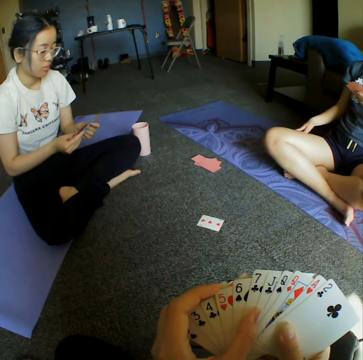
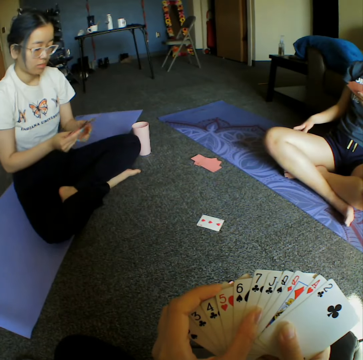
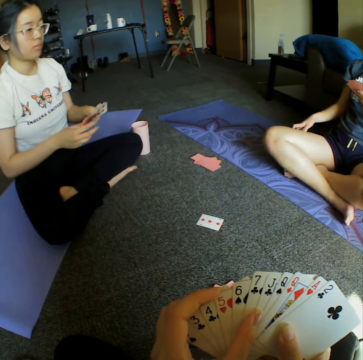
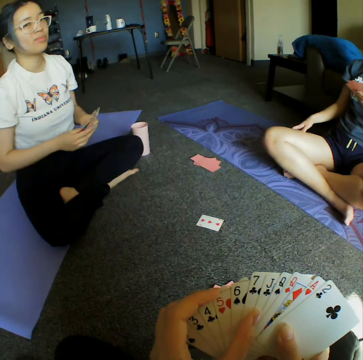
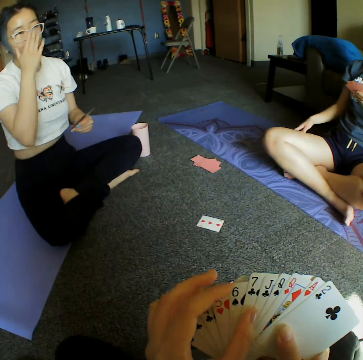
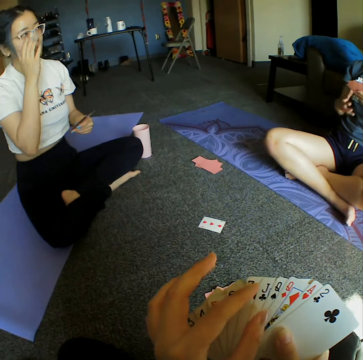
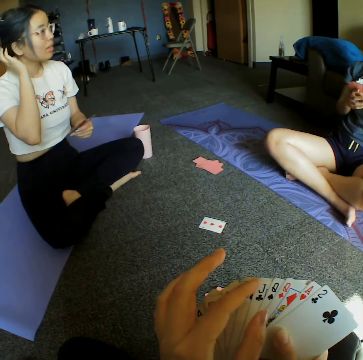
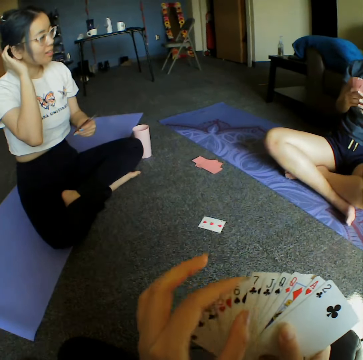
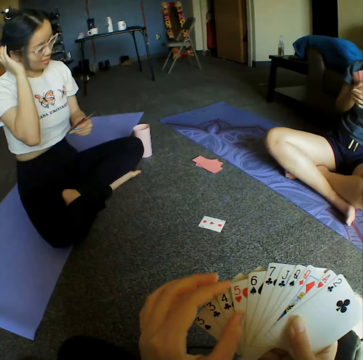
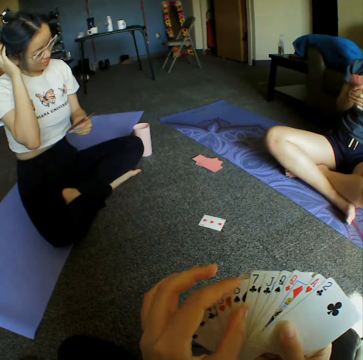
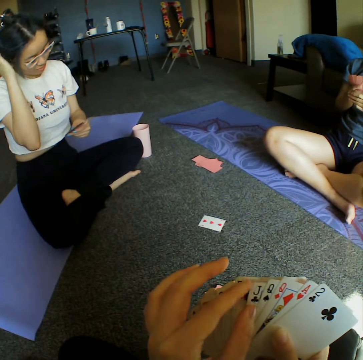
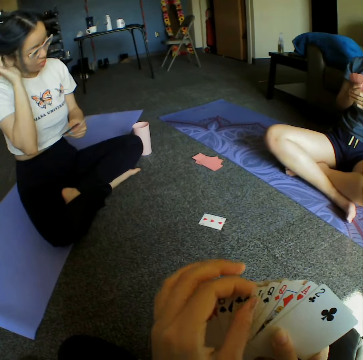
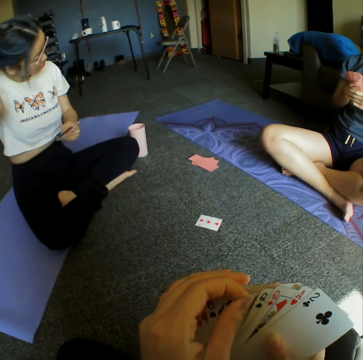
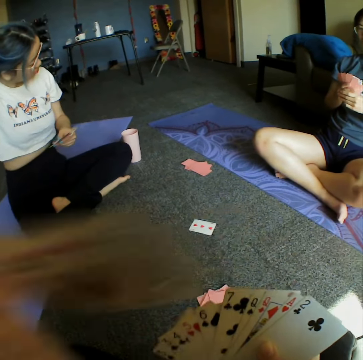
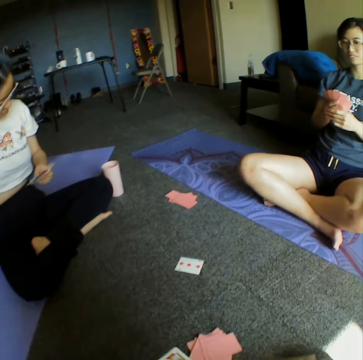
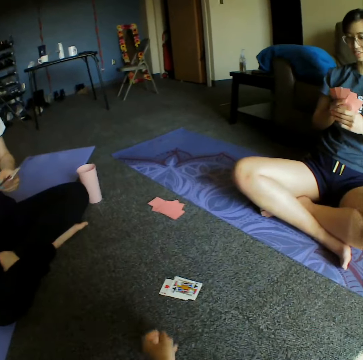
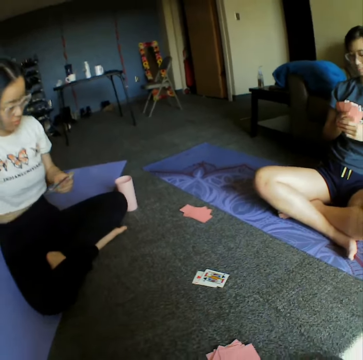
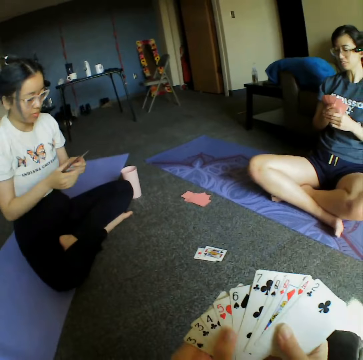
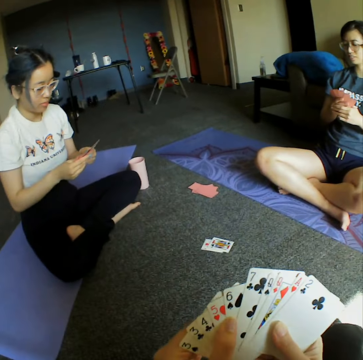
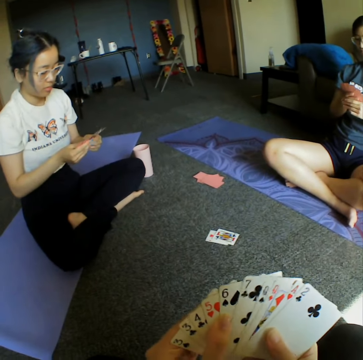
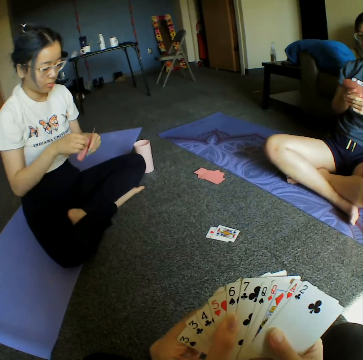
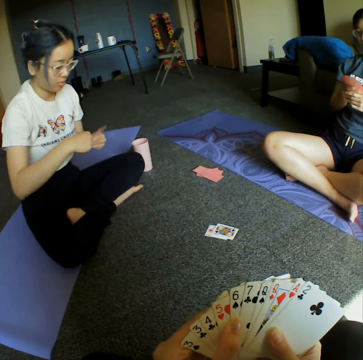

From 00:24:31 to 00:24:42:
The camera wearer throws the cards on the floor.

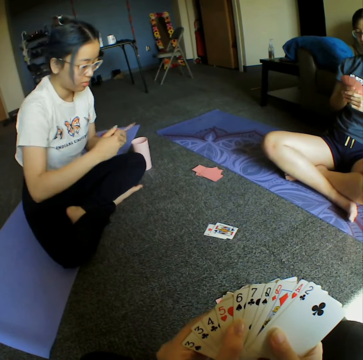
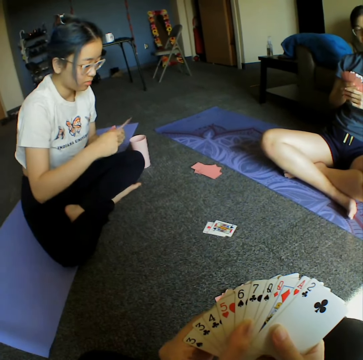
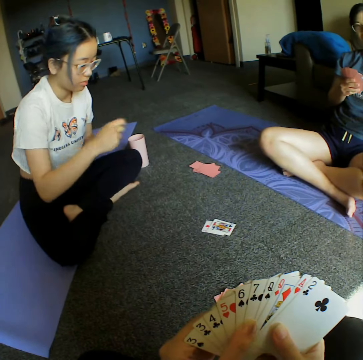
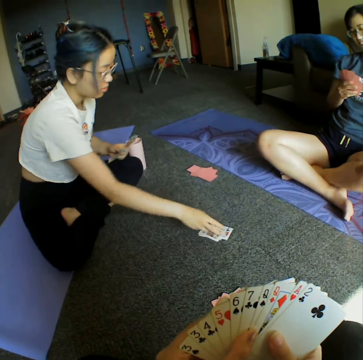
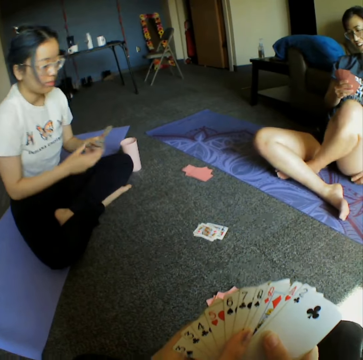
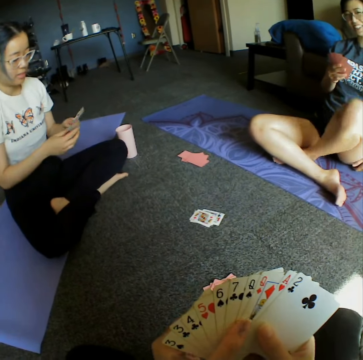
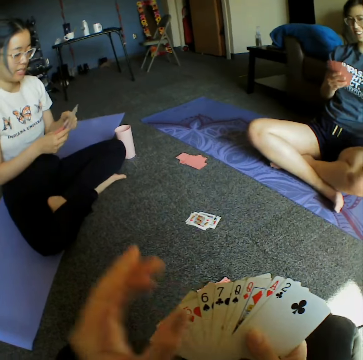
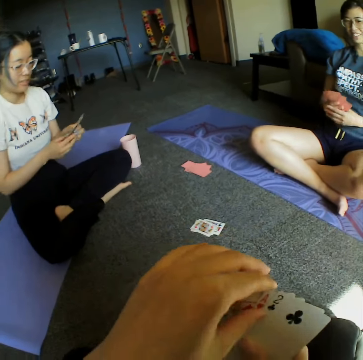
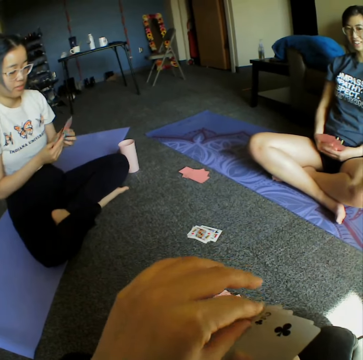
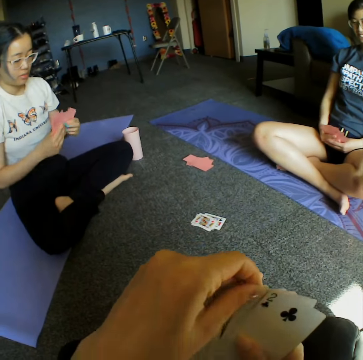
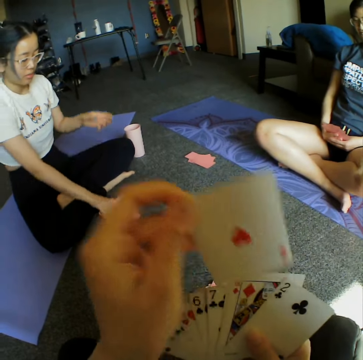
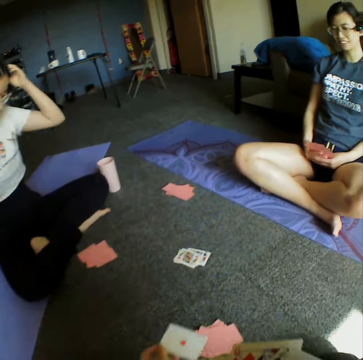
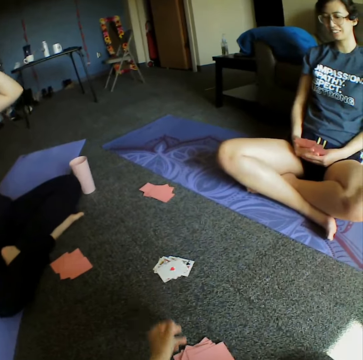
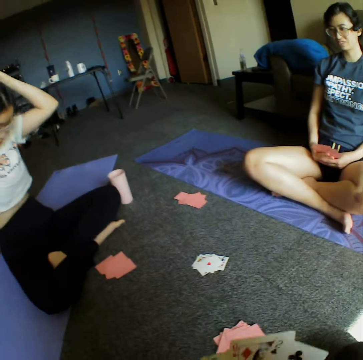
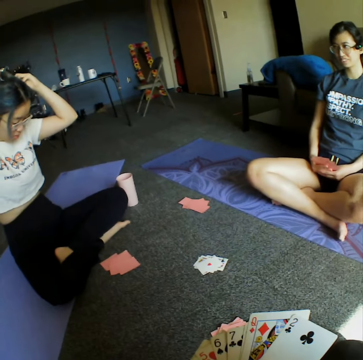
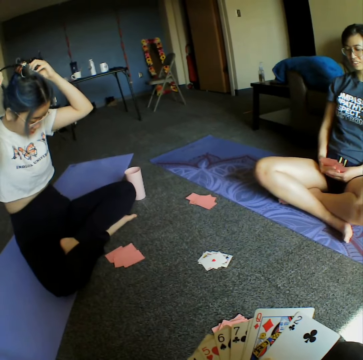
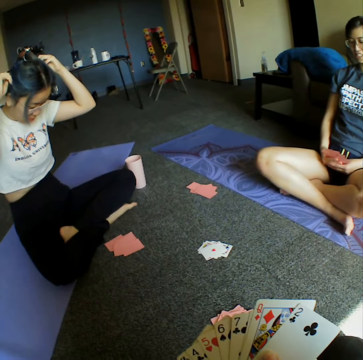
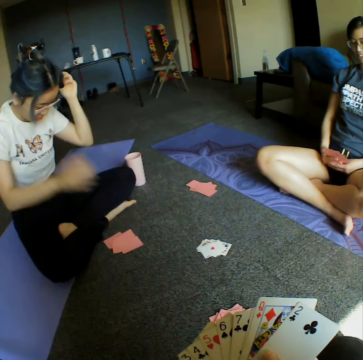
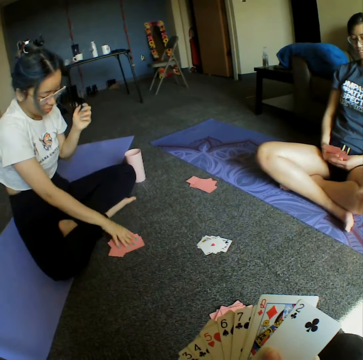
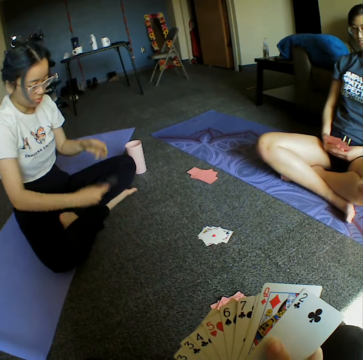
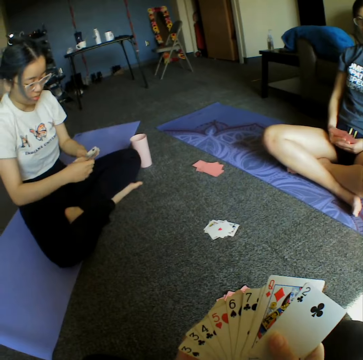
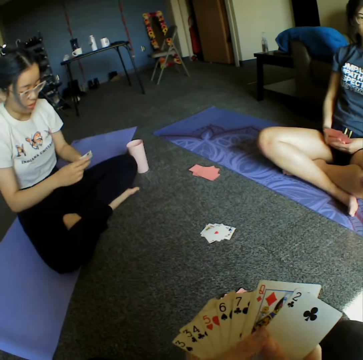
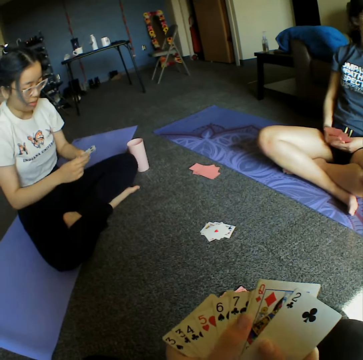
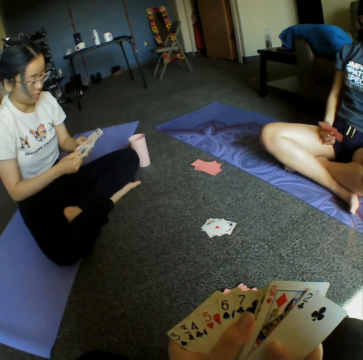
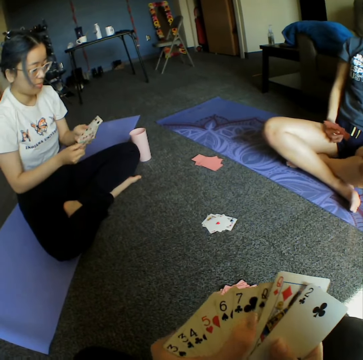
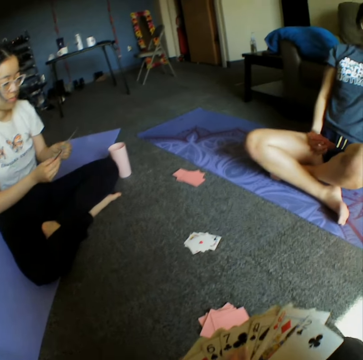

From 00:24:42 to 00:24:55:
A woman places a card on the floor. The woman throws the cards on the floor. The camera wearer places a card on the floor. They throw the cards on the floor. The woman adjusts her hair. The woman picks the cards from the floor. The woman shuffles the cards.

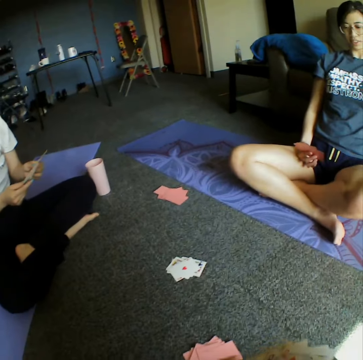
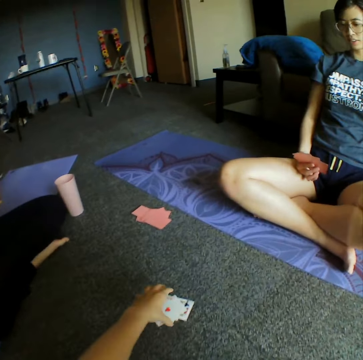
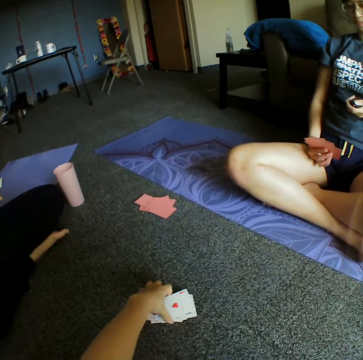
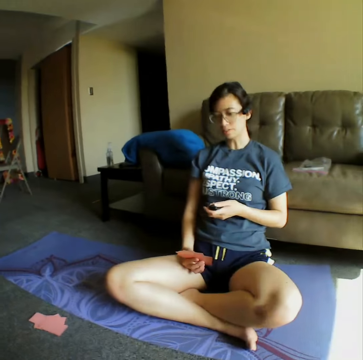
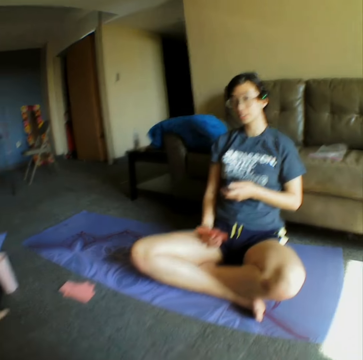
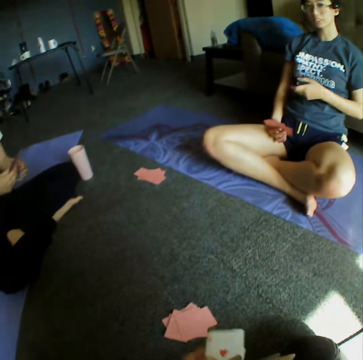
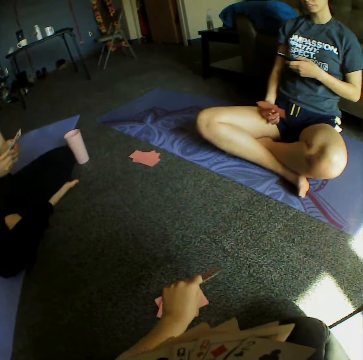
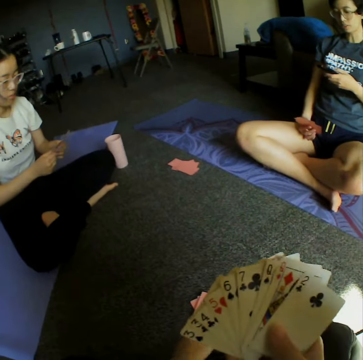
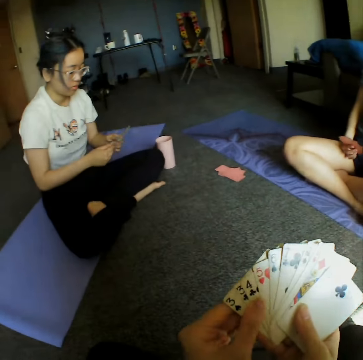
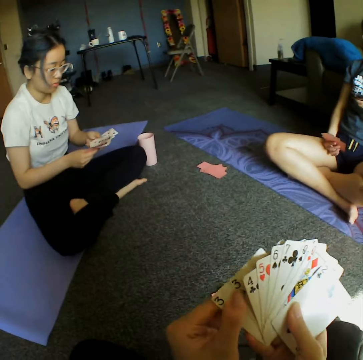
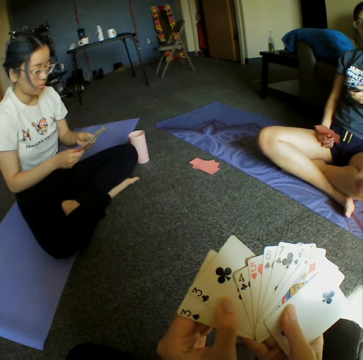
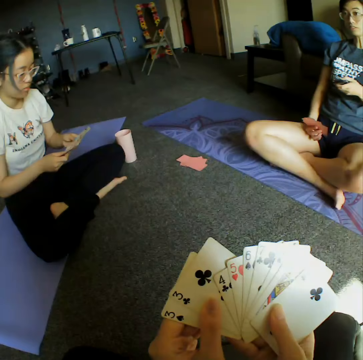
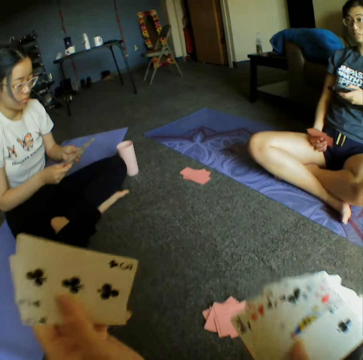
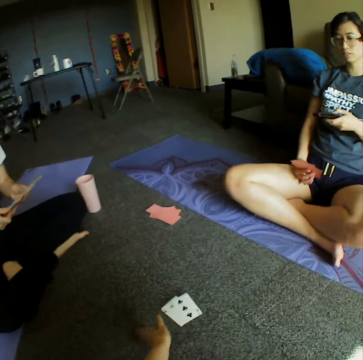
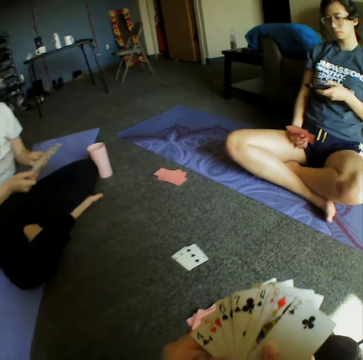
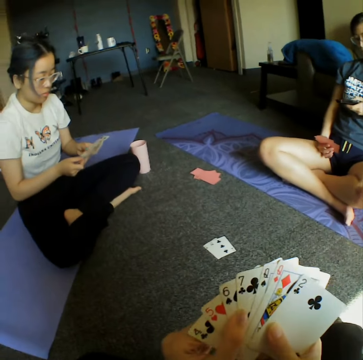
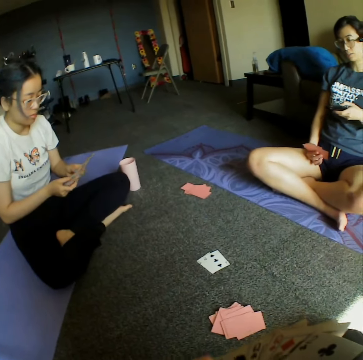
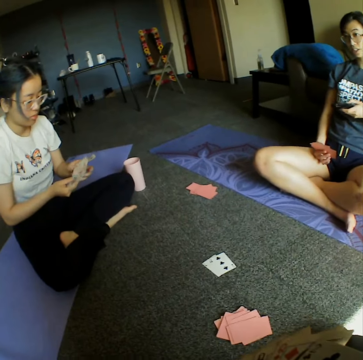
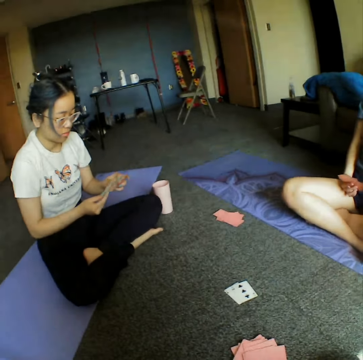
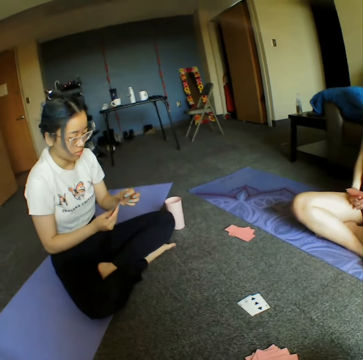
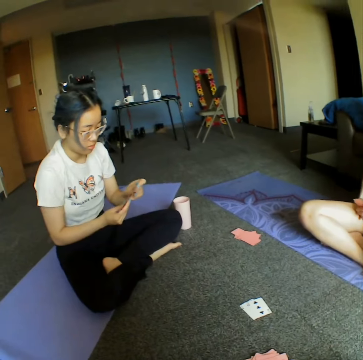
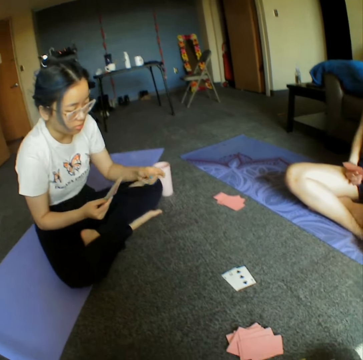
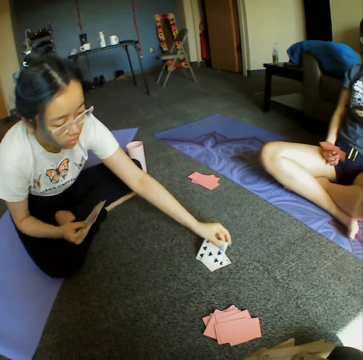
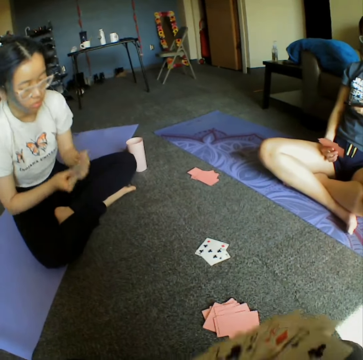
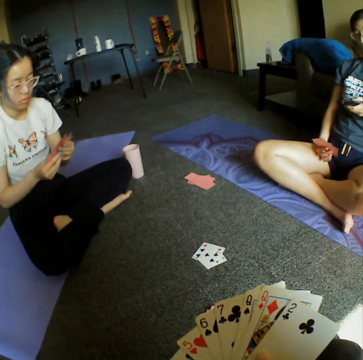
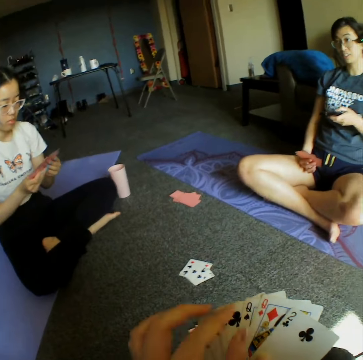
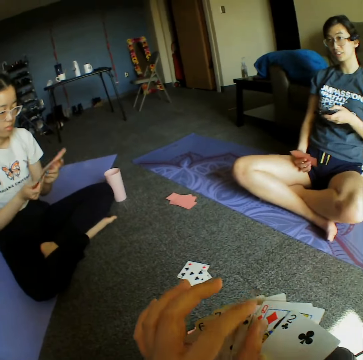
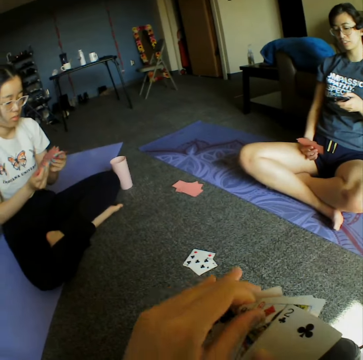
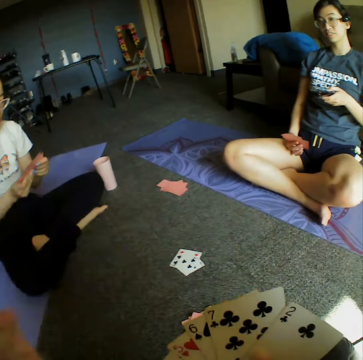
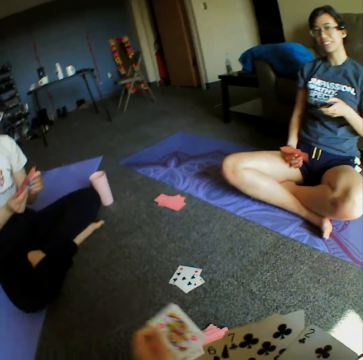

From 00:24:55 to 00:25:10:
The camera wearer turns the cards upside down on the floor. They pick the cards from the floor. They shuffle the cards. They place a card on the floor. They throw the cards on the floor. A woman throws the cards on the floor. The woman places a card on the floor. The camera wearer places a card on the floor.
